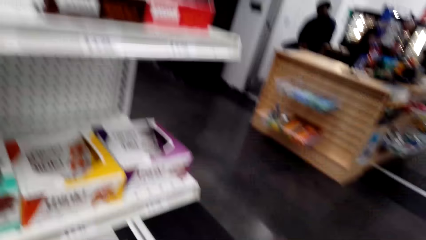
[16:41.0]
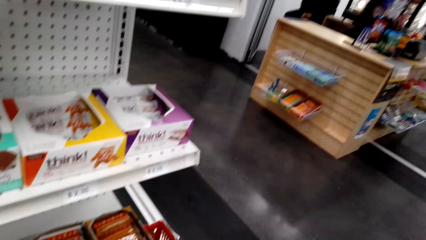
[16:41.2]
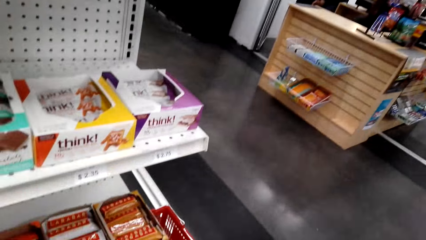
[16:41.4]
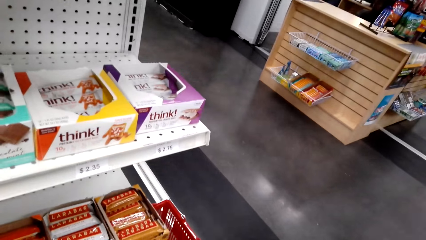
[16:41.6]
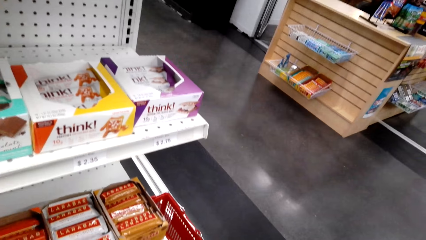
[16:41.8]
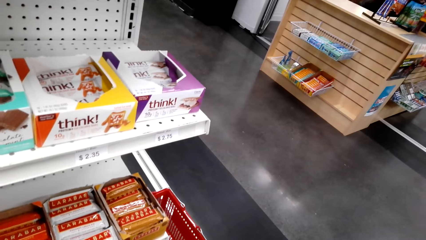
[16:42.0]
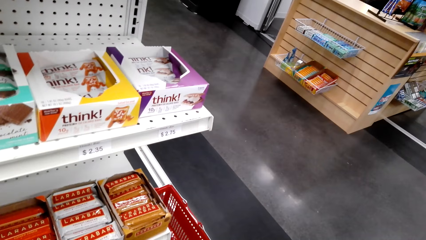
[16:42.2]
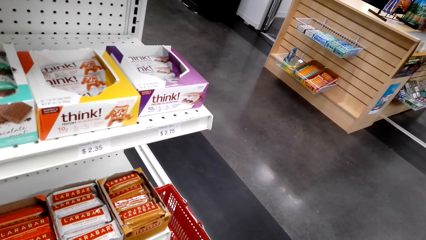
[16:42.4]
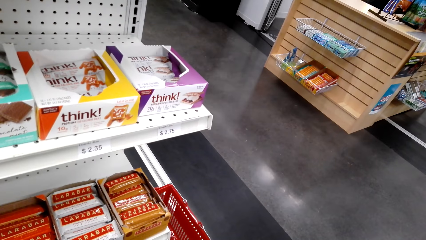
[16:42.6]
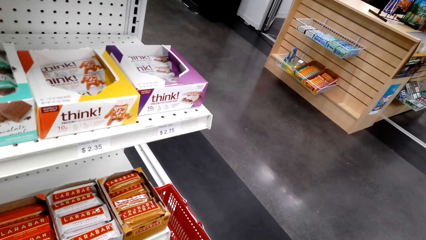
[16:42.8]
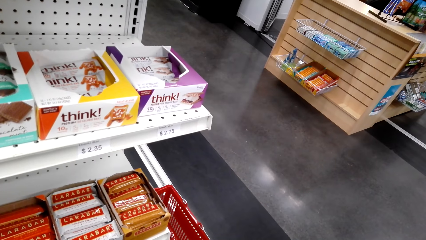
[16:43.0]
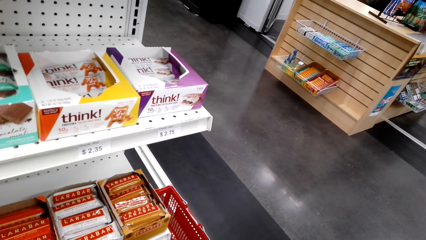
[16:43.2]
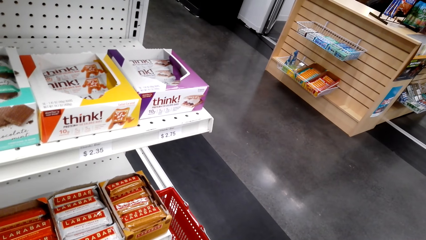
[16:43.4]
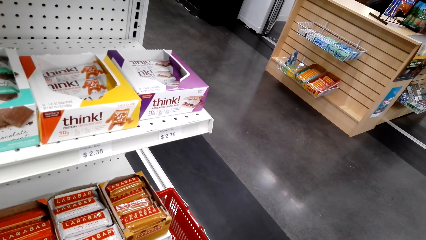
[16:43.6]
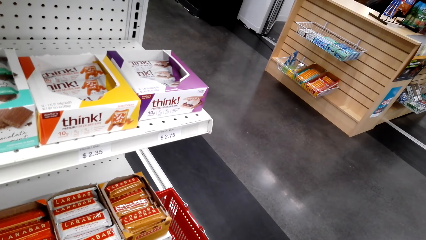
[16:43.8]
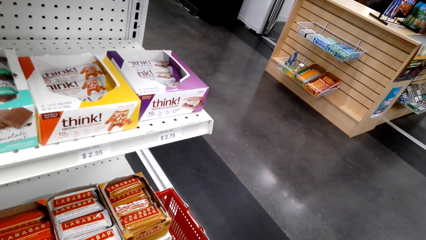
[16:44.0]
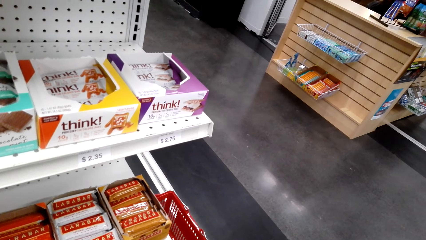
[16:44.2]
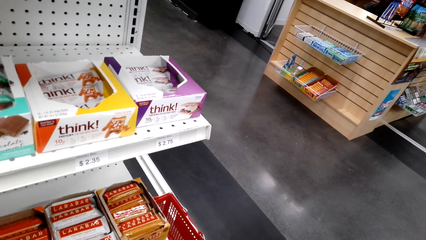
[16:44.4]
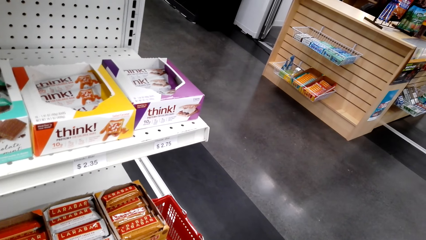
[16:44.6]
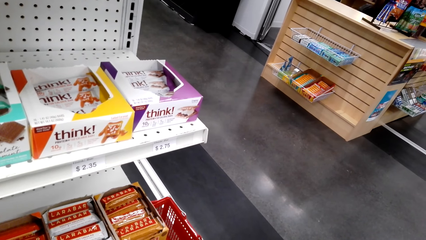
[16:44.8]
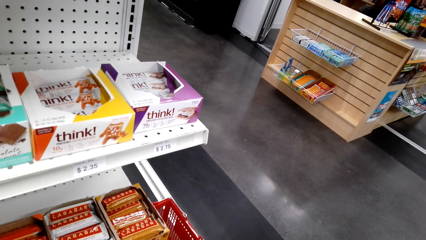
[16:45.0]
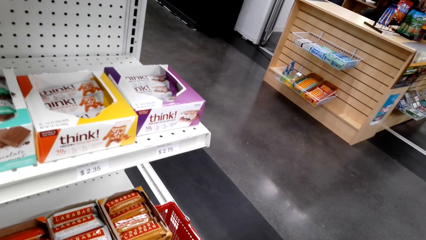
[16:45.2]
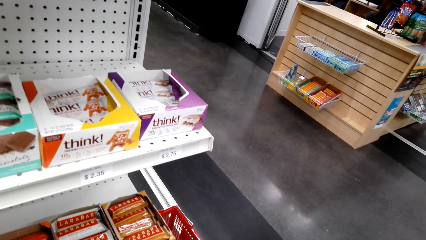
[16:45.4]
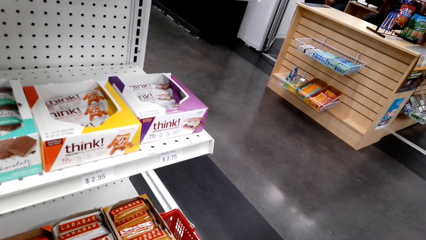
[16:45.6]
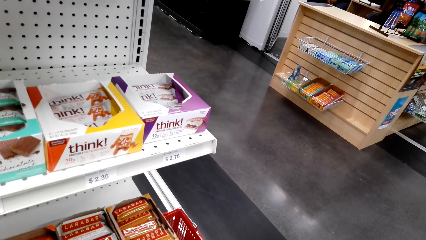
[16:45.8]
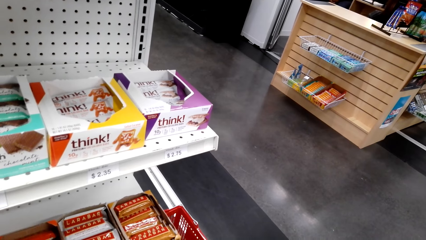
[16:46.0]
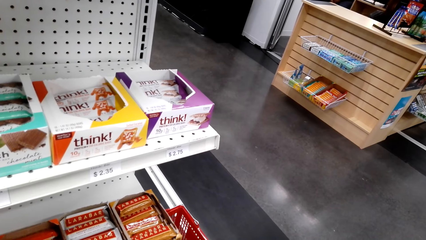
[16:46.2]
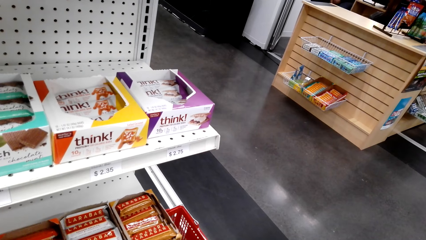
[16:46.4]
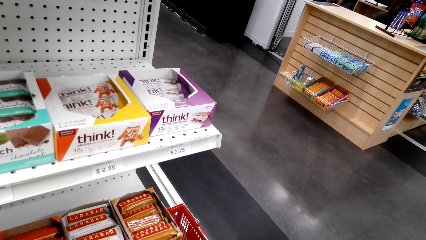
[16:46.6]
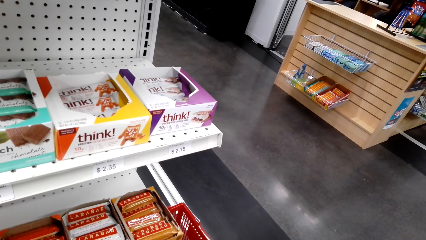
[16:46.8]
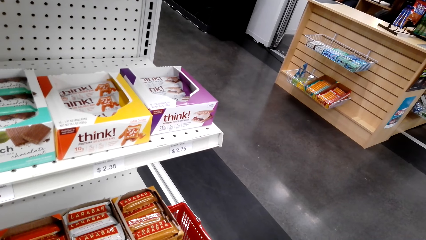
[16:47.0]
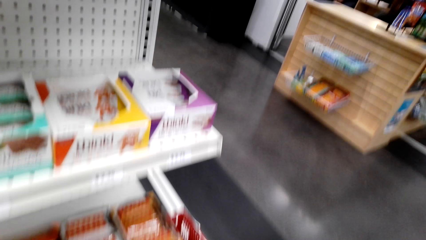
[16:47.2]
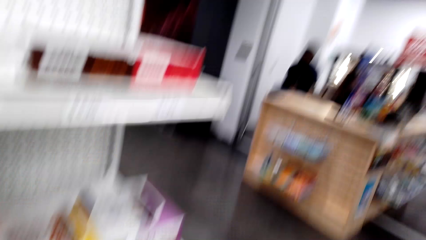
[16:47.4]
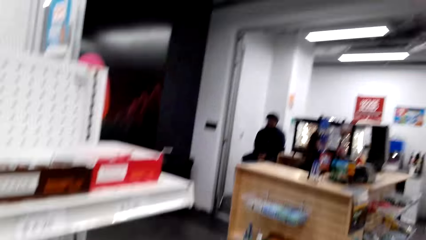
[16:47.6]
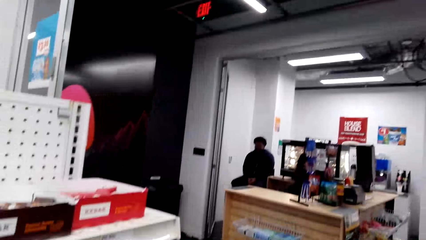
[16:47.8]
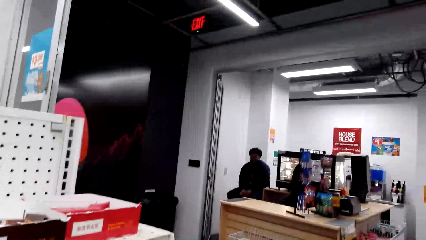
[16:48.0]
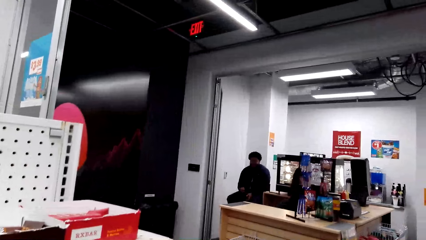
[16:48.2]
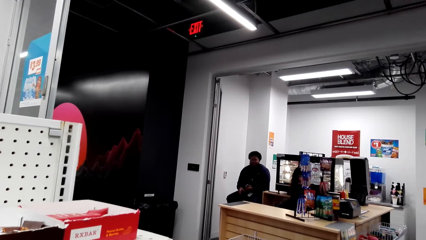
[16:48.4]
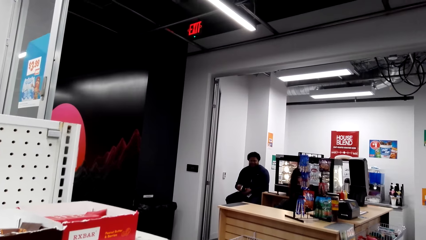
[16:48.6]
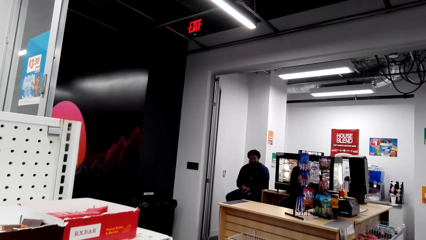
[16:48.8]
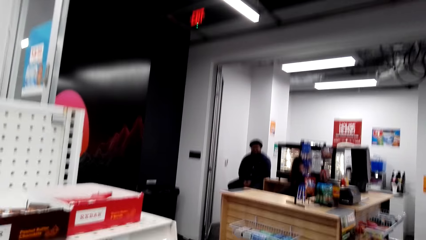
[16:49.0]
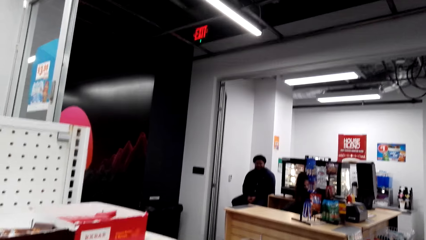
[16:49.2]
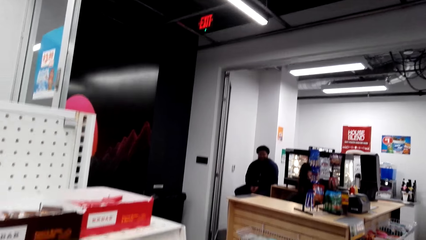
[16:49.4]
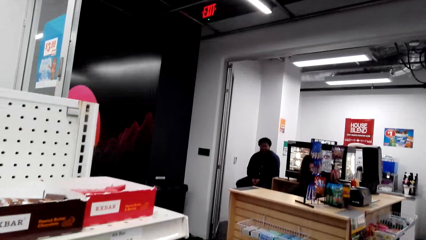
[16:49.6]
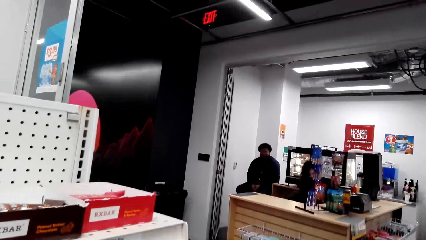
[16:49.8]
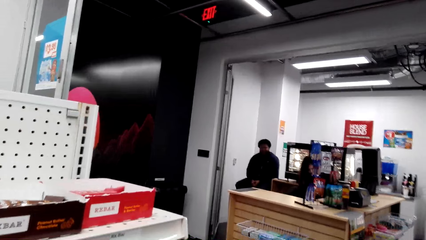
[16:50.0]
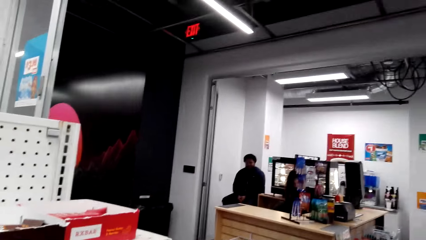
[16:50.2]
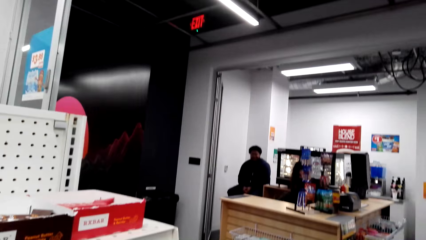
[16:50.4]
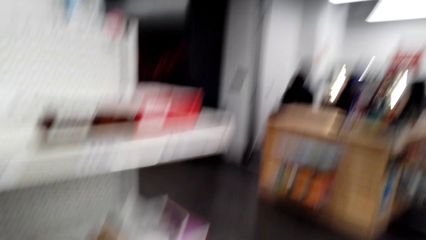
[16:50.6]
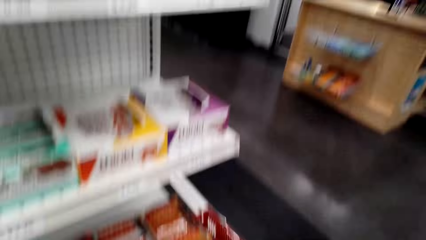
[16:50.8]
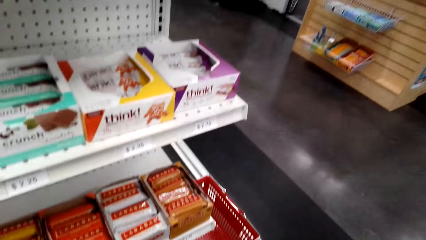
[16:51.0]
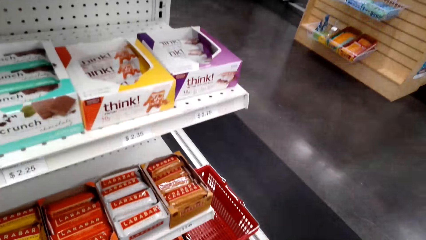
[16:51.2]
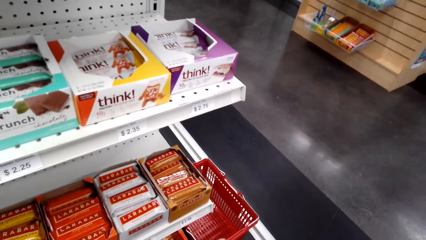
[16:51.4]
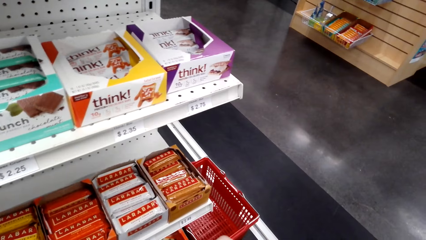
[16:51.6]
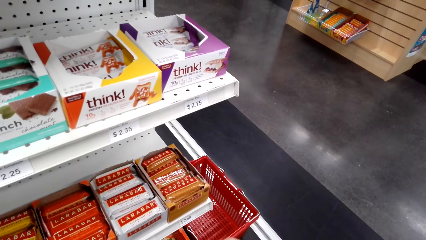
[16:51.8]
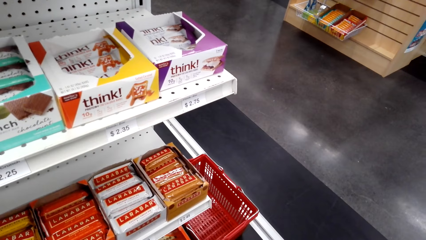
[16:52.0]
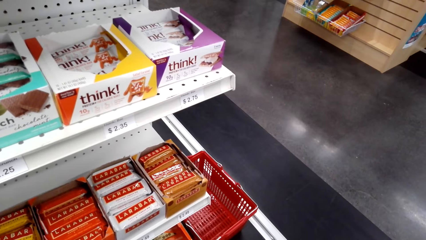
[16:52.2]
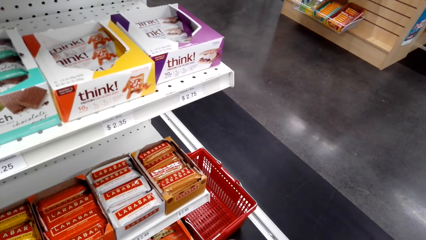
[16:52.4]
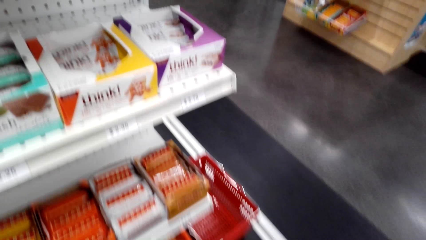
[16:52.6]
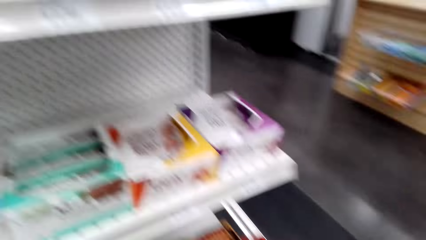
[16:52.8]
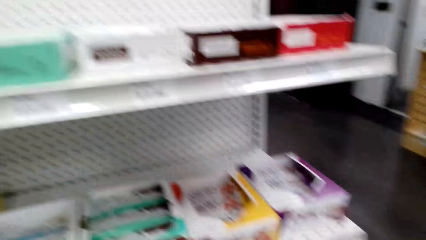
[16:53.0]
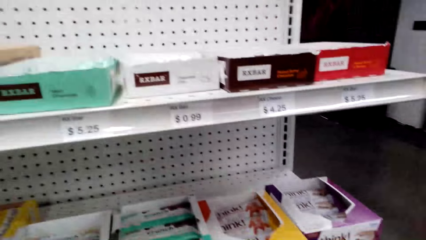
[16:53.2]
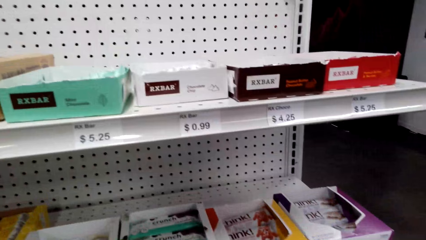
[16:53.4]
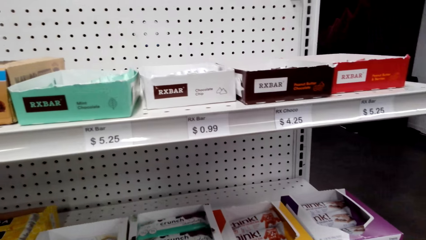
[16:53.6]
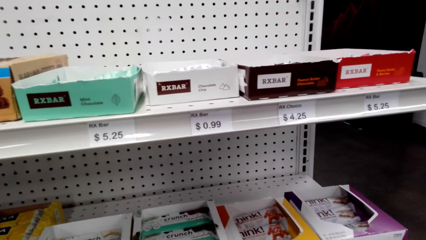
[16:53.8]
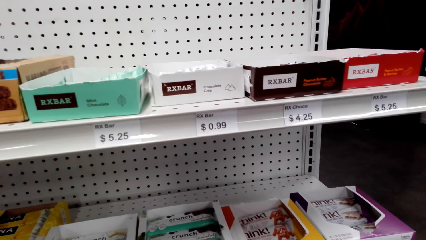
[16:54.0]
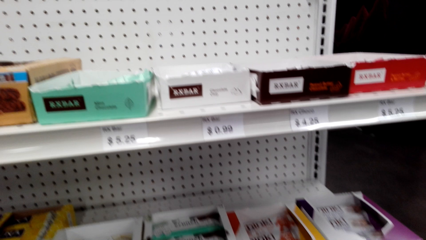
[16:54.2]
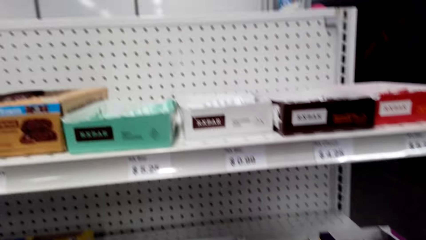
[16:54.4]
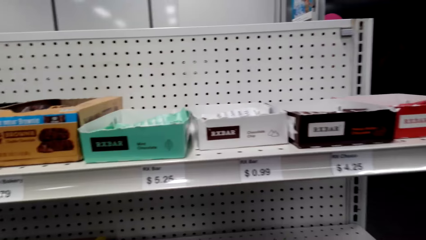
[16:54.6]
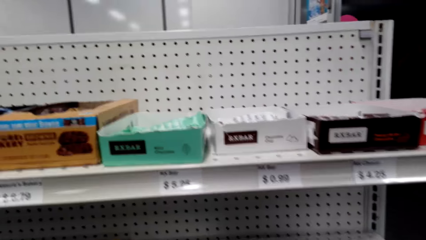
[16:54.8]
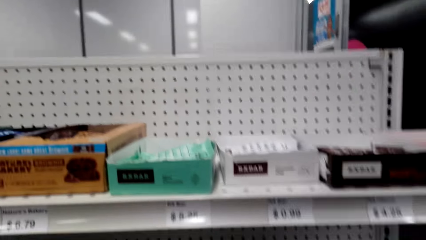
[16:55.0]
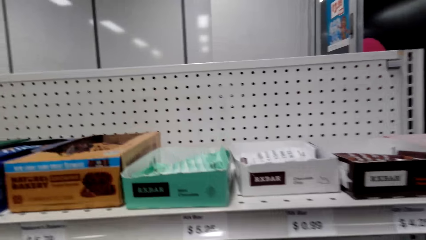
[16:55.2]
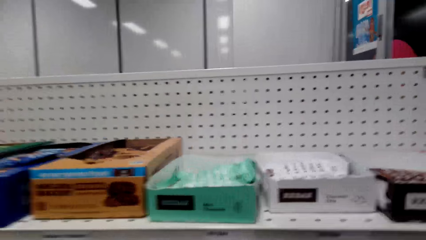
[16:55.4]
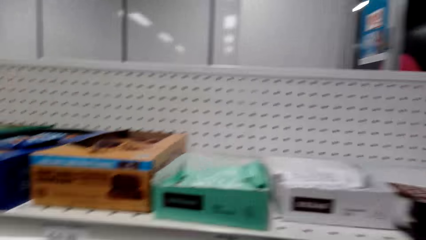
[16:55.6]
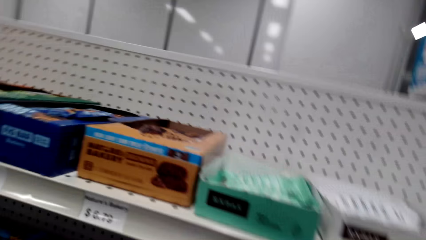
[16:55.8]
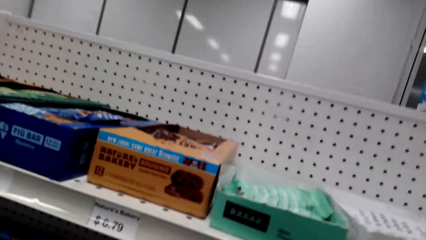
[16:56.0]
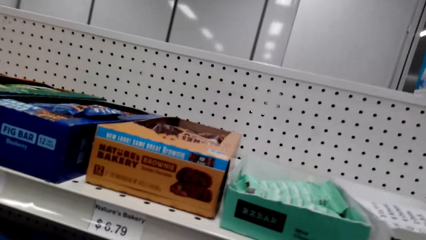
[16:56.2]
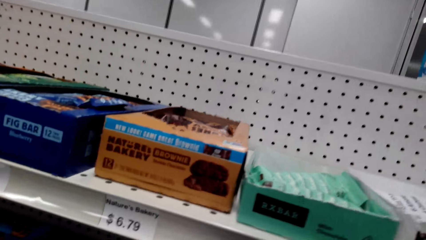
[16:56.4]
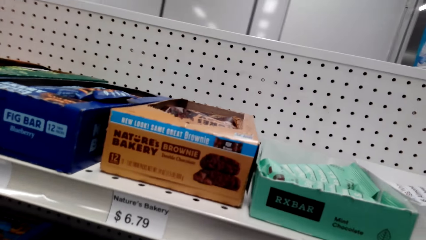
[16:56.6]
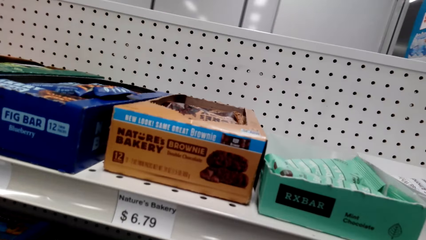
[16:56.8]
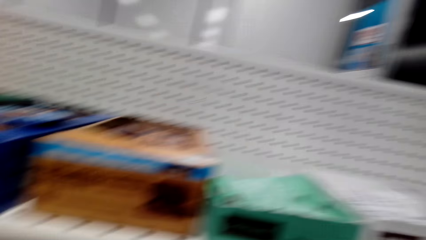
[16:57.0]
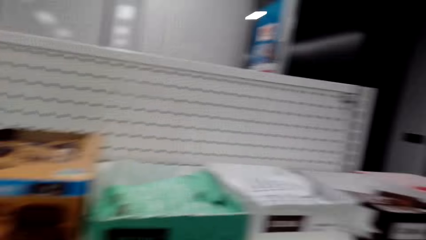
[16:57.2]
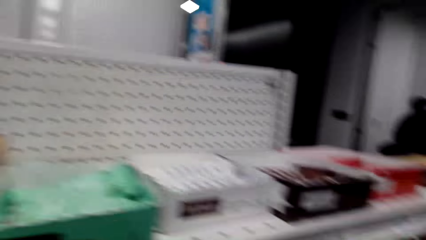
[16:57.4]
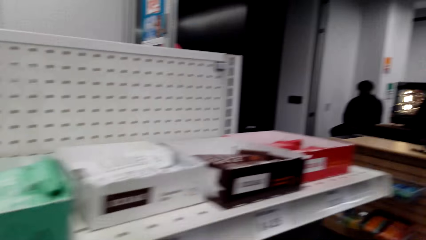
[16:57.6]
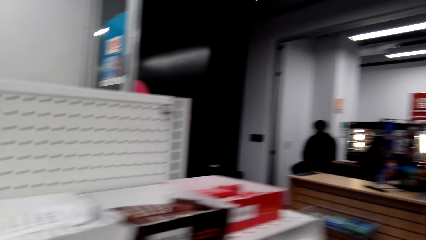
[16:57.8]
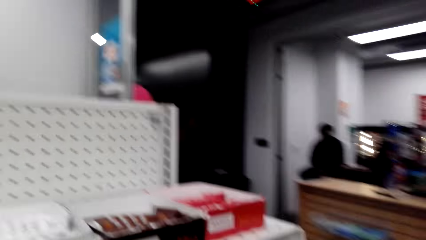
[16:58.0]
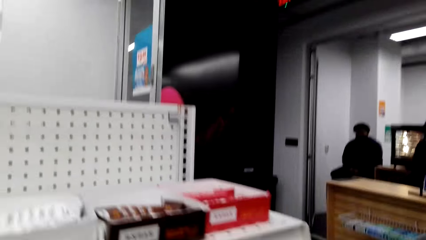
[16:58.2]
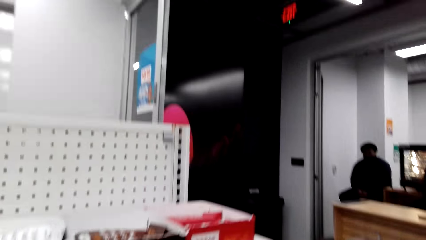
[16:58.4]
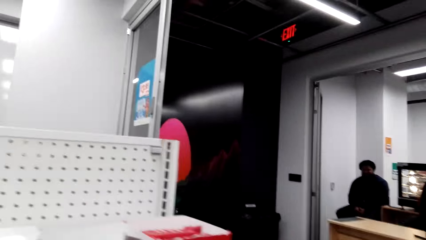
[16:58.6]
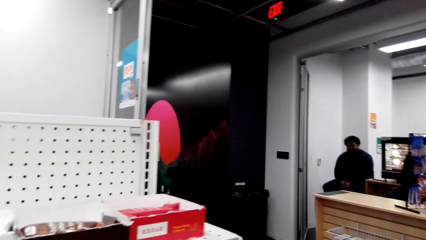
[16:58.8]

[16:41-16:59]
The camera wearer adjusts the camera. They raise the hand. A man speaks to the camera wearer. The camera wearer speaks to the man. The man speaks to the camera wearer. The camera wearer speaks to the man.
